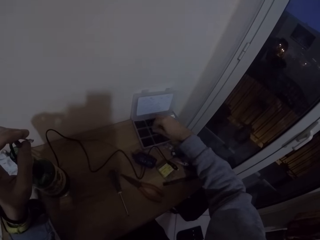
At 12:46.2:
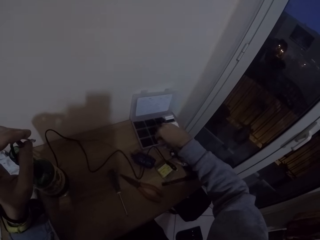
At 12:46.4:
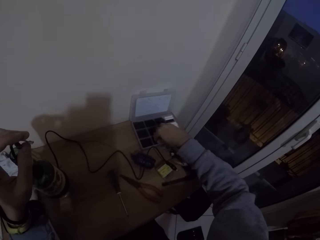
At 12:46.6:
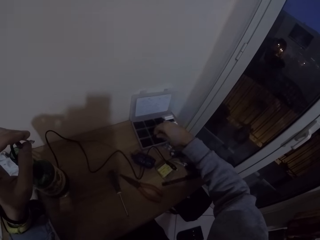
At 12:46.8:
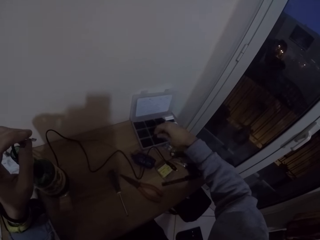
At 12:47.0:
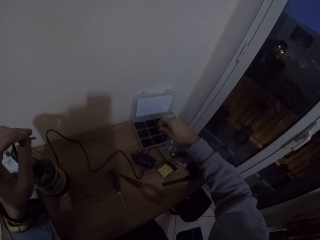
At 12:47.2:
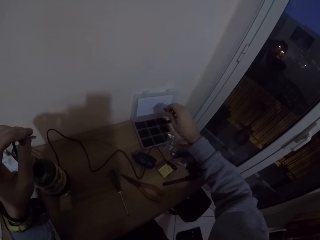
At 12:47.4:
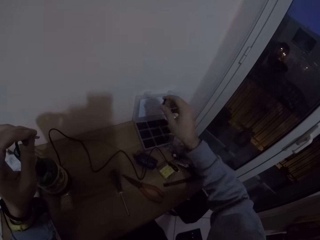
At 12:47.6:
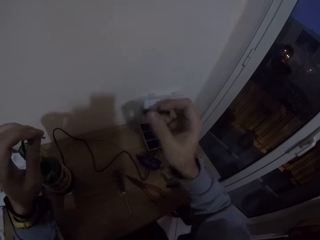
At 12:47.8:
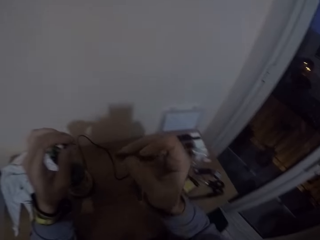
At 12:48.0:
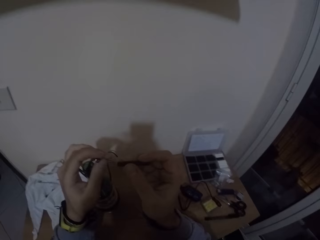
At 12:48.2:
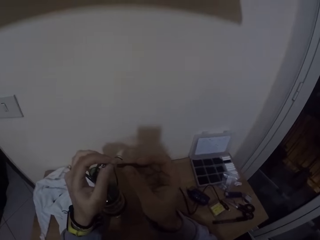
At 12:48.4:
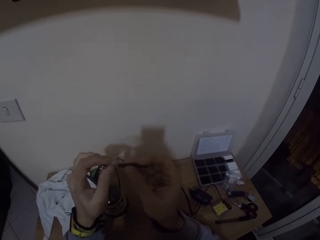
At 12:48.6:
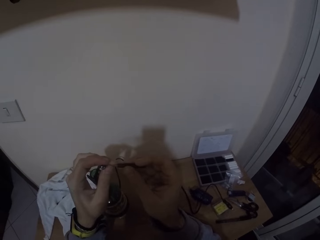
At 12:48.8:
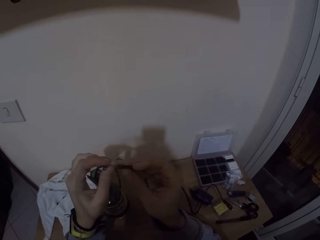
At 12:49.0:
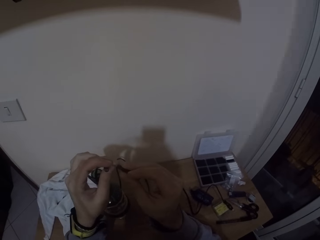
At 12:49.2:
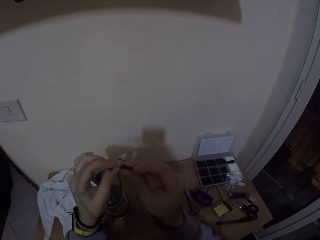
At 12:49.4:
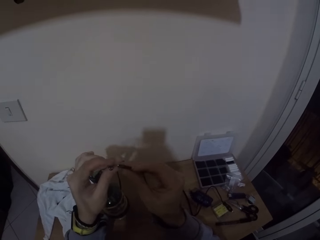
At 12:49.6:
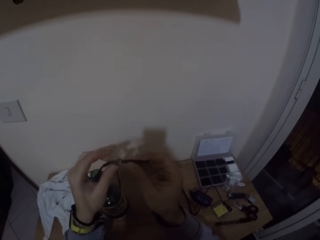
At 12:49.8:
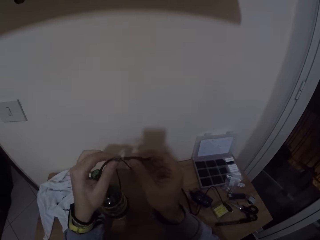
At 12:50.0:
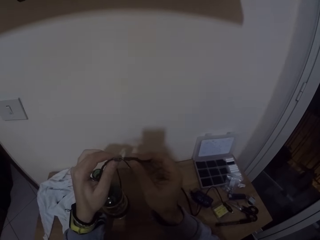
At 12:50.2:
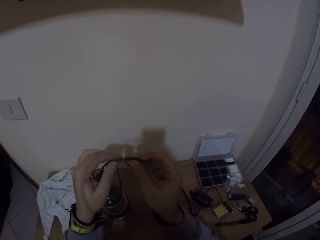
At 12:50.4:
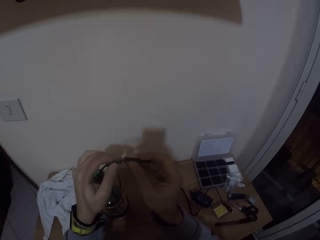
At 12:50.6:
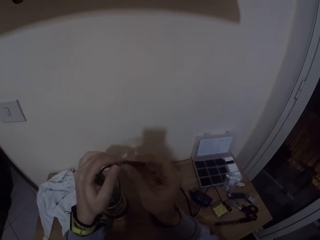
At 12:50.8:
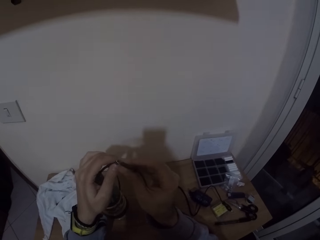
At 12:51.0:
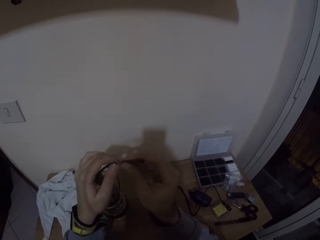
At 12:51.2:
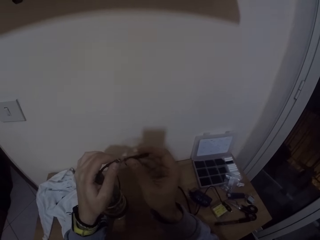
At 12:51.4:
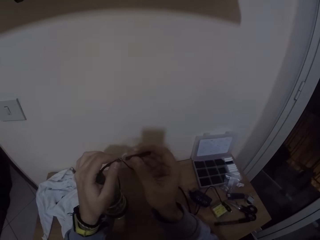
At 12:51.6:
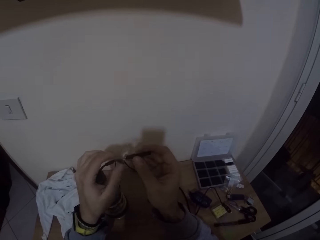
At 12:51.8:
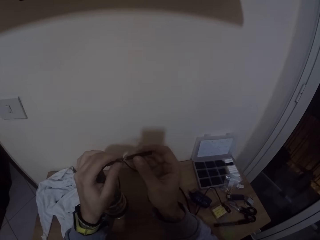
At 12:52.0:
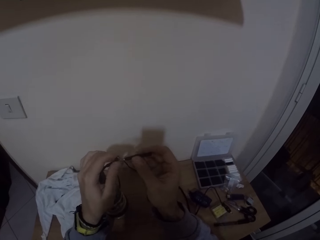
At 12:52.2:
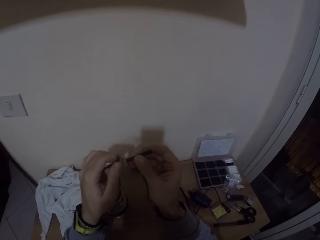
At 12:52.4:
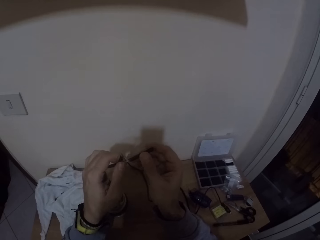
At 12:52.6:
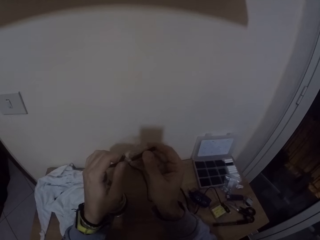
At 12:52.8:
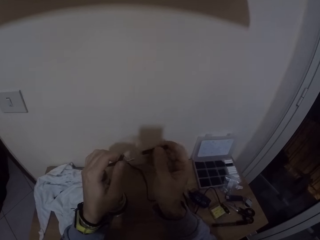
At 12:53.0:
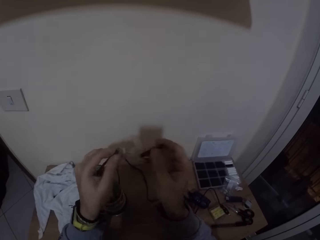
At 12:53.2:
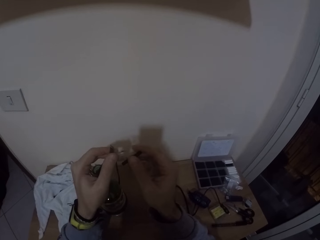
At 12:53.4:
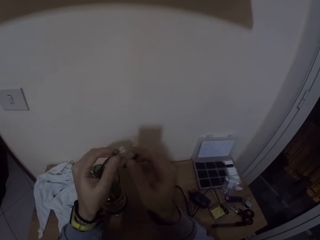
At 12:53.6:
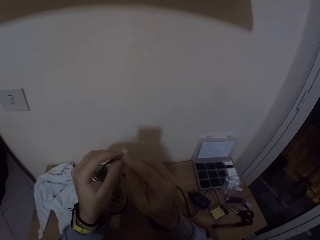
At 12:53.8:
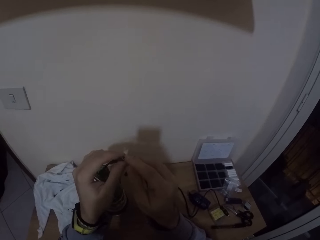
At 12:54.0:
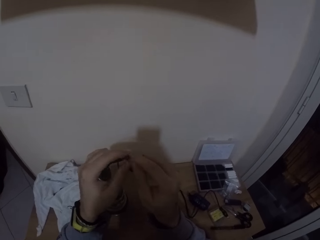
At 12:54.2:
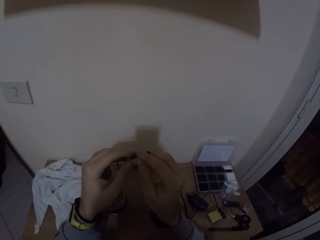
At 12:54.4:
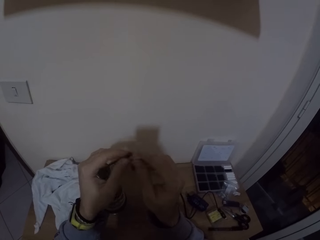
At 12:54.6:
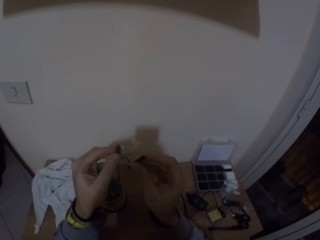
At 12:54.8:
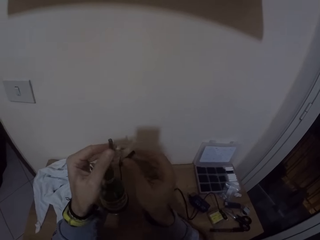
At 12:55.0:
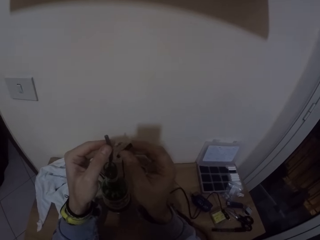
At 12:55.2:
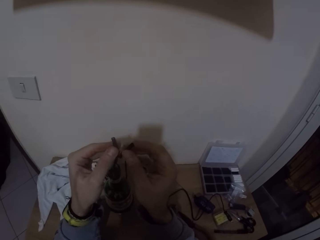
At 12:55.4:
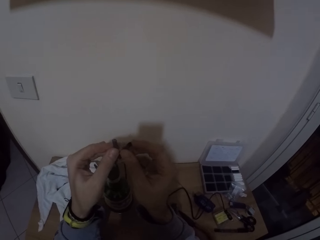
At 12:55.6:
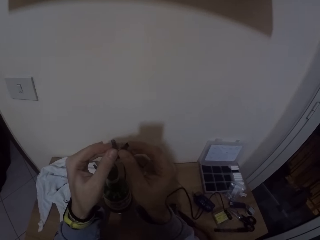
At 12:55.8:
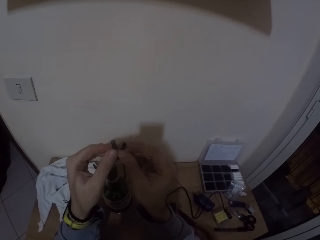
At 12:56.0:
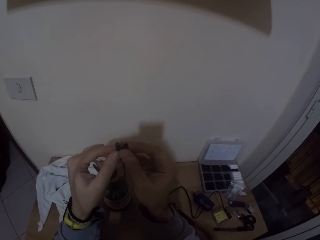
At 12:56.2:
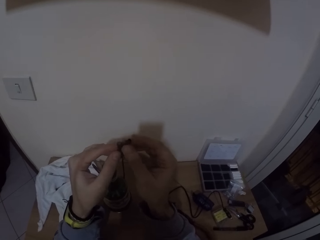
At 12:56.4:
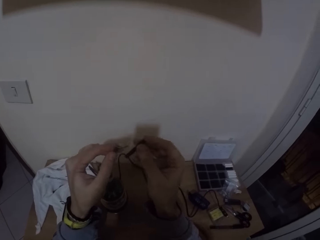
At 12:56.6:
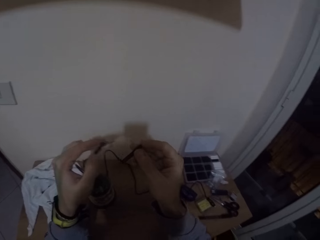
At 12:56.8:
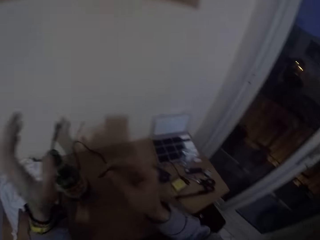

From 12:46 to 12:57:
The camera wearer fixes the black tape to the clip with his right hand. He removes the black tape from the clip with his right hand. He touches the clip with his right hand.

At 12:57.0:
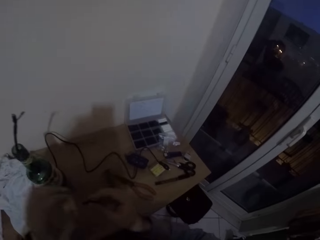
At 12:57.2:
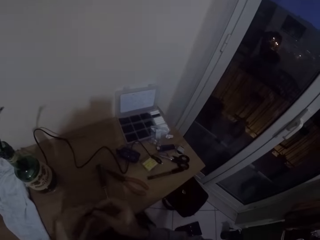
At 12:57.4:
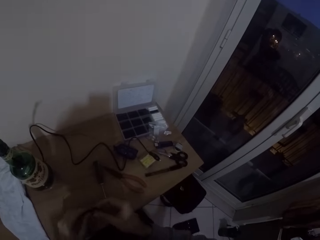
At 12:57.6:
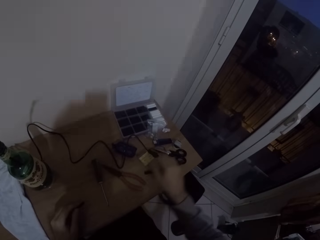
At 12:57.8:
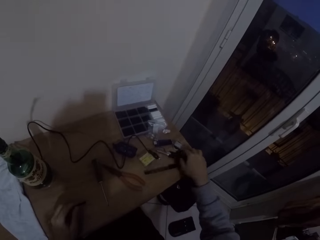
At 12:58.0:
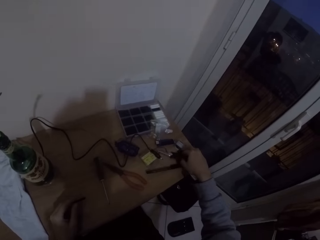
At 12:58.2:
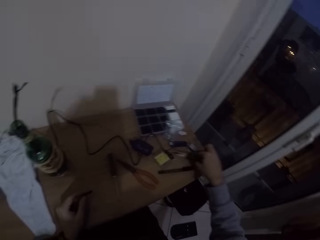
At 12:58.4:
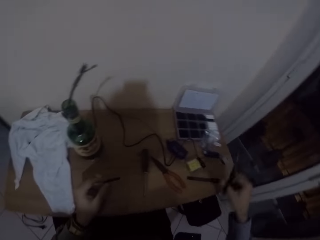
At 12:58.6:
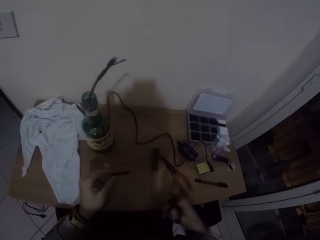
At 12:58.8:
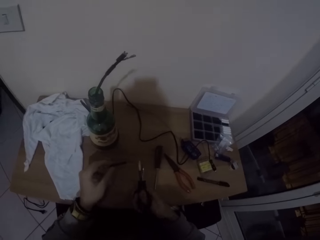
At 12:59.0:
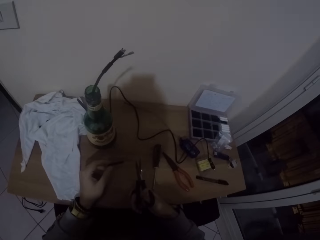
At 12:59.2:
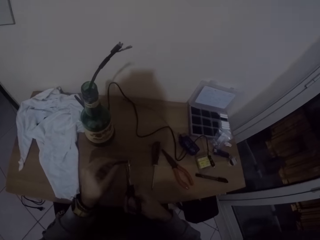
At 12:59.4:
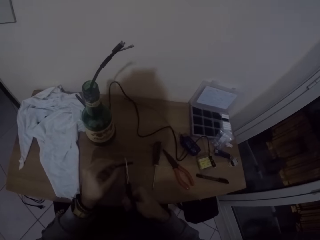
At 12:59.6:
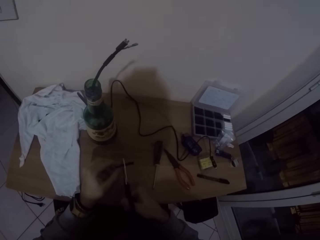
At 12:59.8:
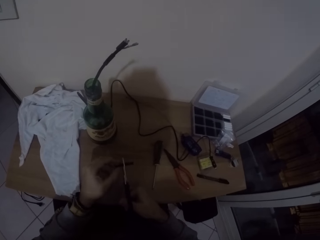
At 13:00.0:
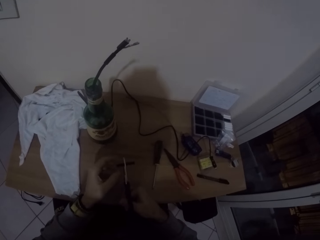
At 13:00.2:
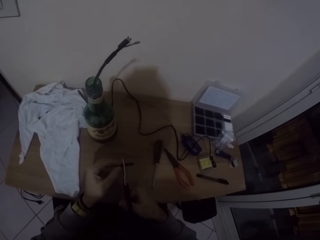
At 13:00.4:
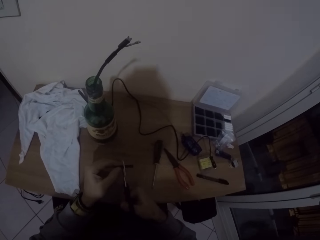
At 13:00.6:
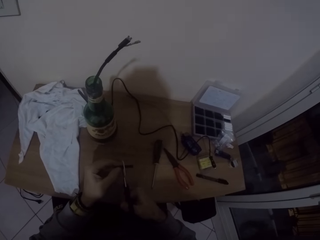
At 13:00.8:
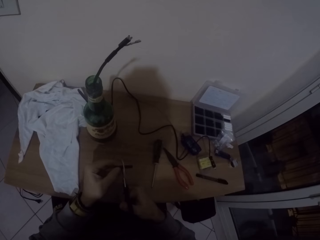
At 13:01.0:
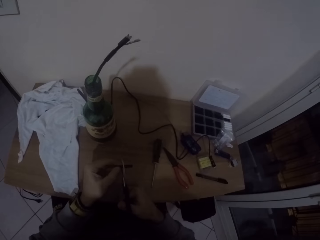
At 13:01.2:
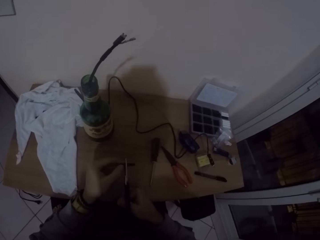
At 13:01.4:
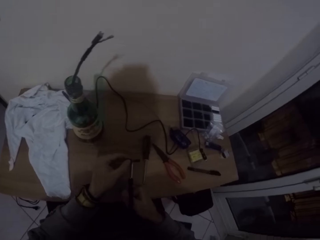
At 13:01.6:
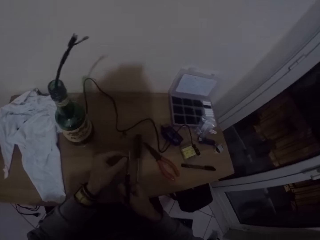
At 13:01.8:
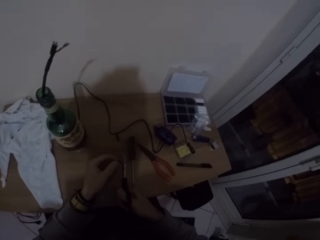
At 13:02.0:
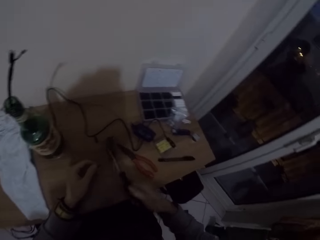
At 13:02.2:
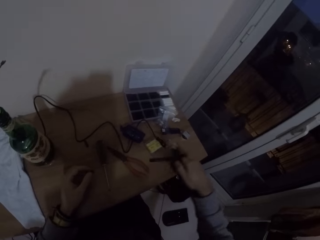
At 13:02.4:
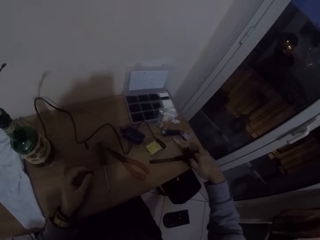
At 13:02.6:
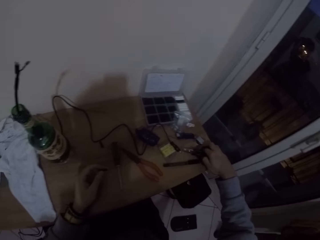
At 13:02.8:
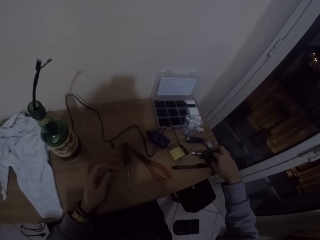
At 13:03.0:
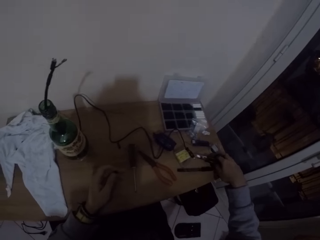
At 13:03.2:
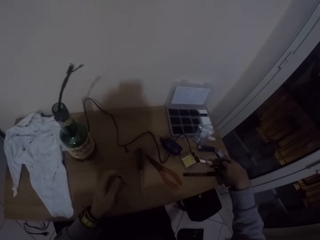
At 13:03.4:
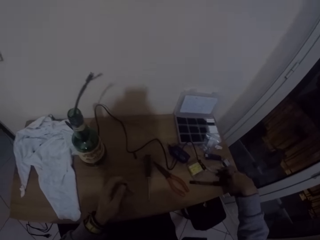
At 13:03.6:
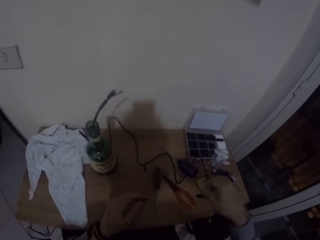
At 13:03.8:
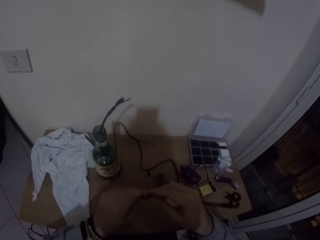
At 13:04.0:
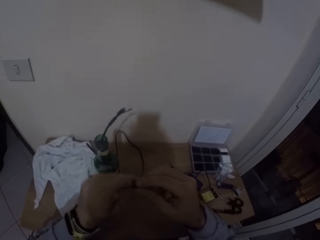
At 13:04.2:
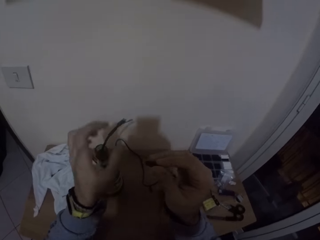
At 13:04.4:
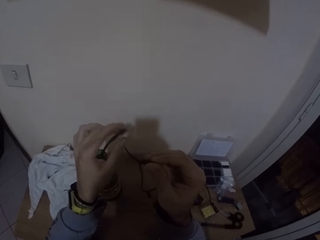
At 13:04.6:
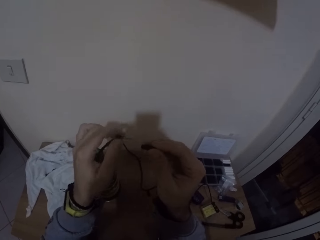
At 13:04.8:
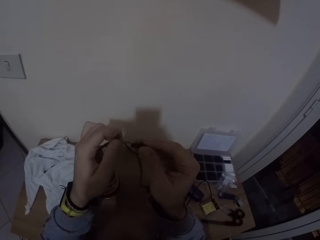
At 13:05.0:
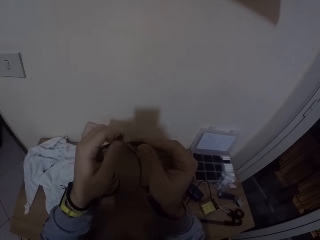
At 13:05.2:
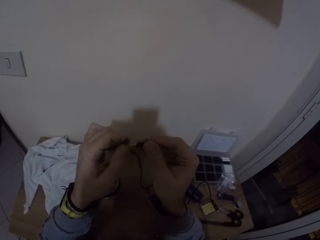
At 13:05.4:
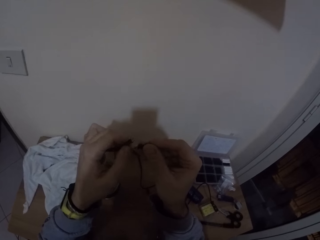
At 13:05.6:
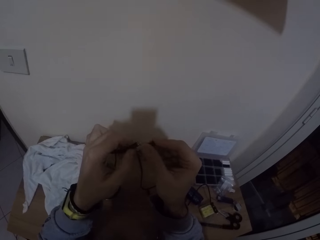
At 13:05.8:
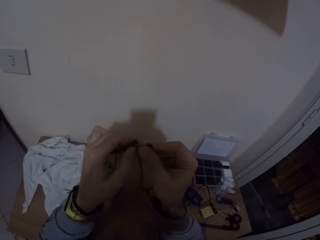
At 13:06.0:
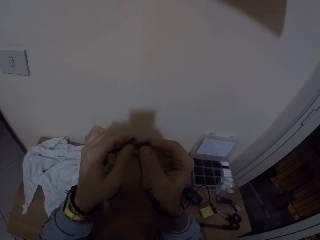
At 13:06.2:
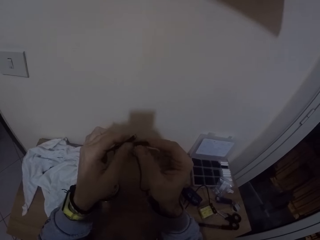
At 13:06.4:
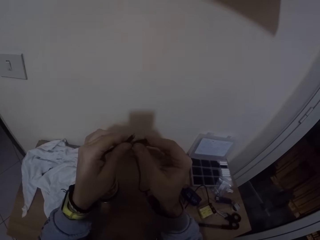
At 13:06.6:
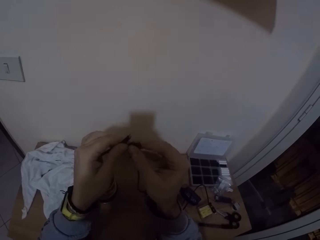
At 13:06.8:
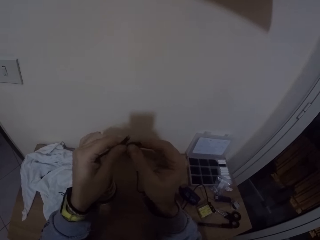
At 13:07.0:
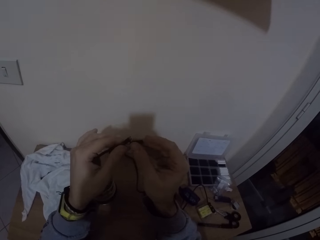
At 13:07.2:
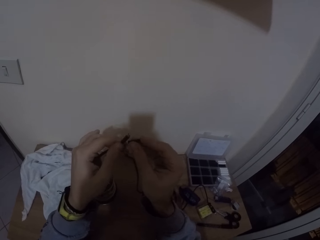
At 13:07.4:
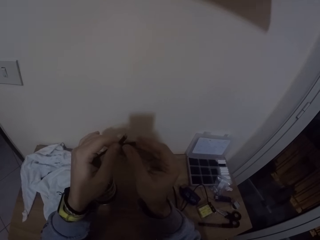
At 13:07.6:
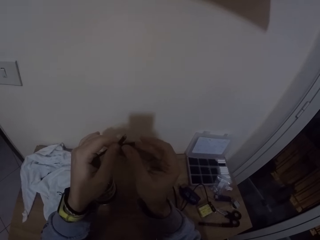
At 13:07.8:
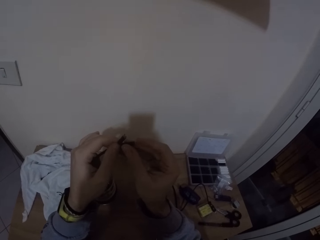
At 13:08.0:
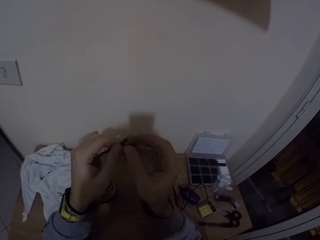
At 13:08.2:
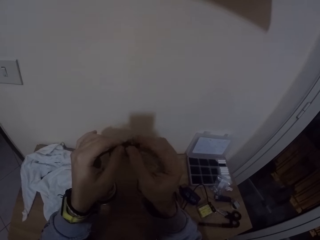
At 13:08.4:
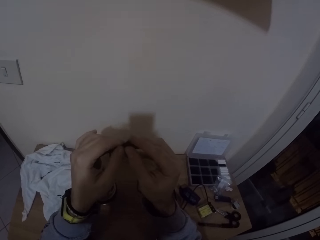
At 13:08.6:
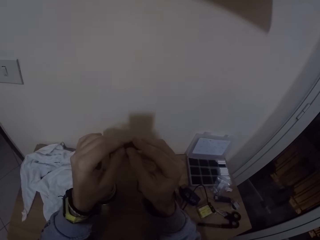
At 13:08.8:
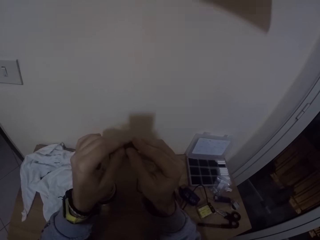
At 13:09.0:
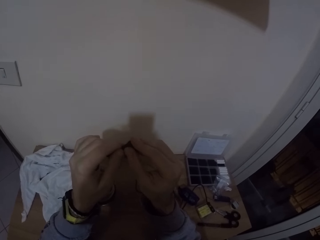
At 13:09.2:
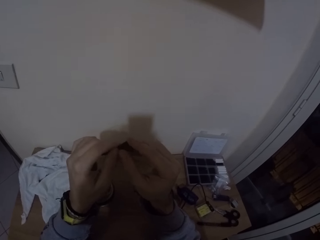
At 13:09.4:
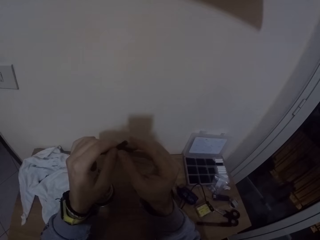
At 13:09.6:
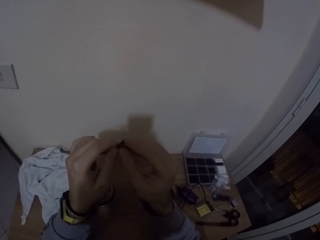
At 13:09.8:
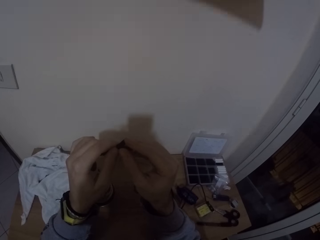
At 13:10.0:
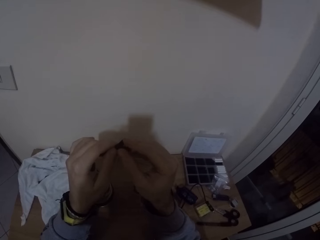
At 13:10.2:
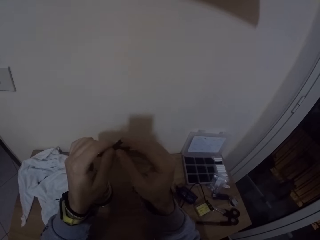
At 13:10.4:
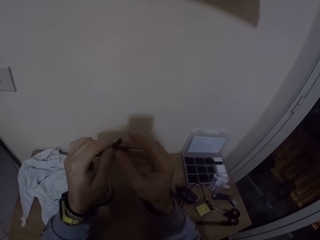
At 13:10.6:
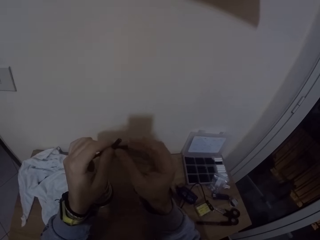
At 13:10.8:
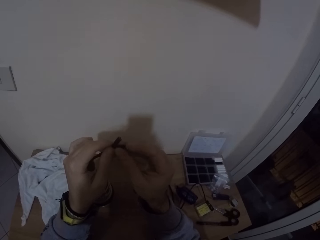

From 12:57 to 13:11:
The camera wearer passes the black tape to his left hand with his right hand. He places the black tape on the table with his left hand. He picks up scissors on the table with his right hand. He cuts the black tape with the scissors with his right hand. He drops the scissors on the table with his right hand. He passes the black tape to his right hand with his left hand. He holds the clip with his left hand. He covers the clip with the black tape in his right hand. He fits something to the wires.
